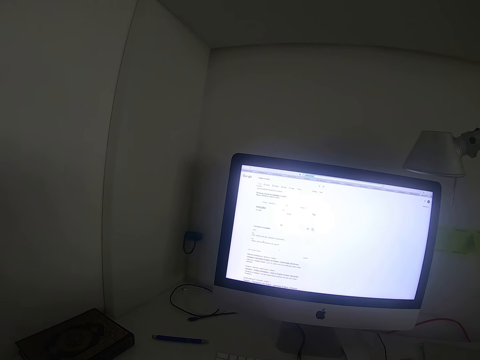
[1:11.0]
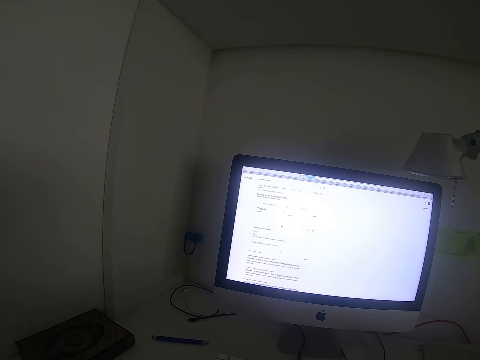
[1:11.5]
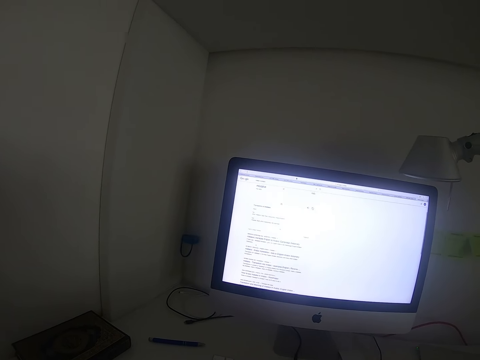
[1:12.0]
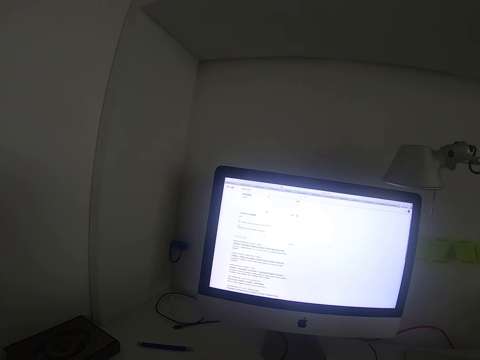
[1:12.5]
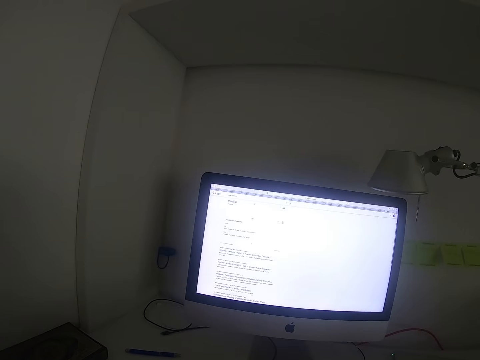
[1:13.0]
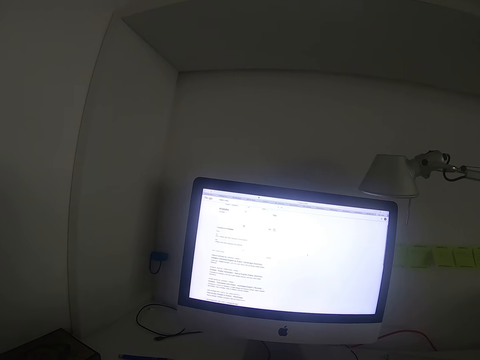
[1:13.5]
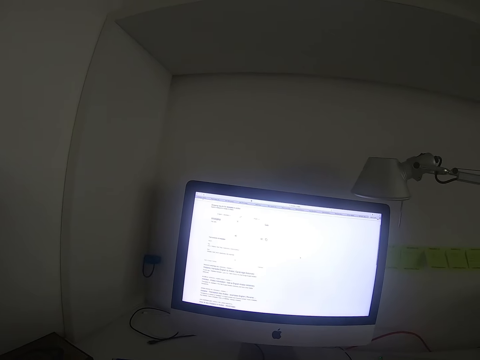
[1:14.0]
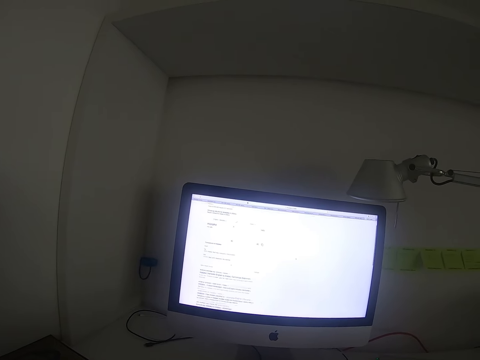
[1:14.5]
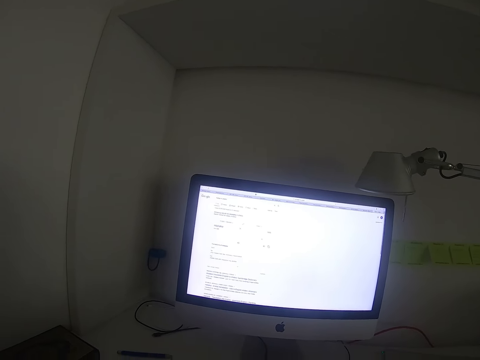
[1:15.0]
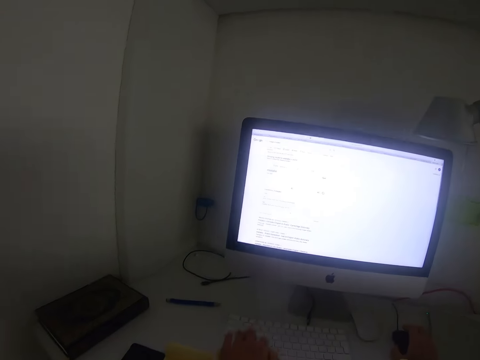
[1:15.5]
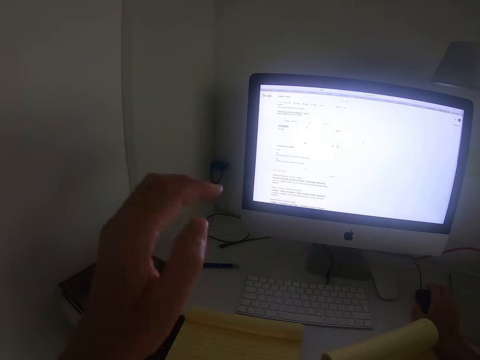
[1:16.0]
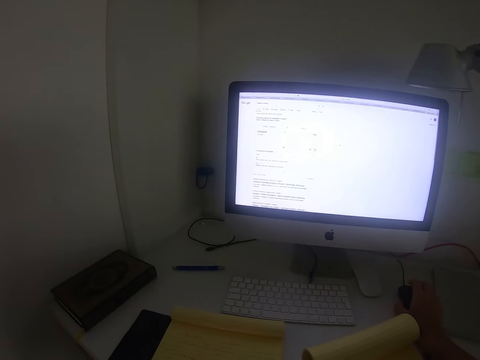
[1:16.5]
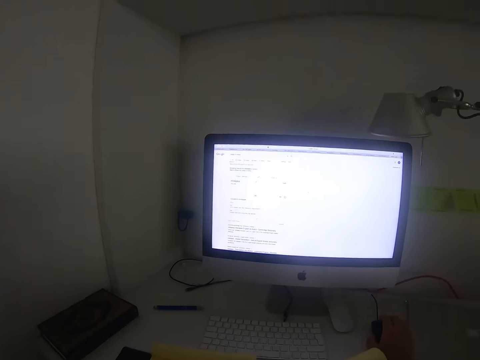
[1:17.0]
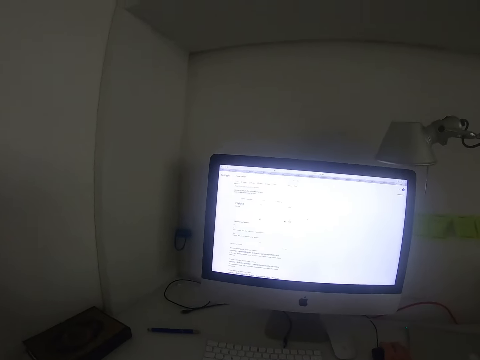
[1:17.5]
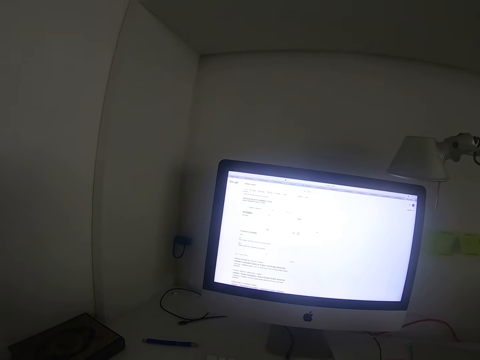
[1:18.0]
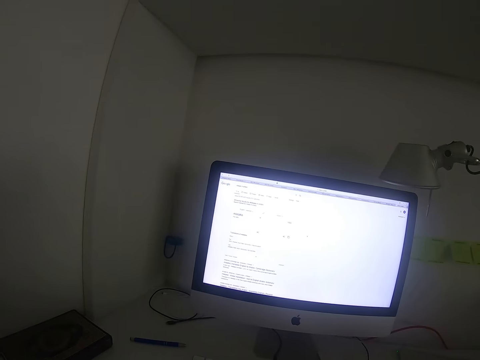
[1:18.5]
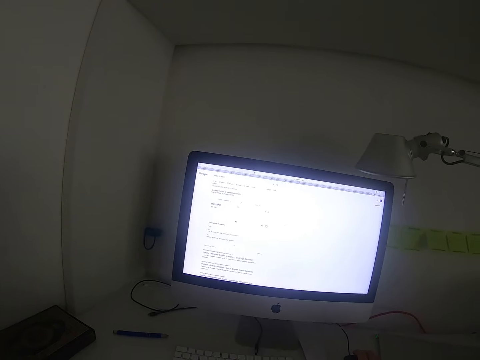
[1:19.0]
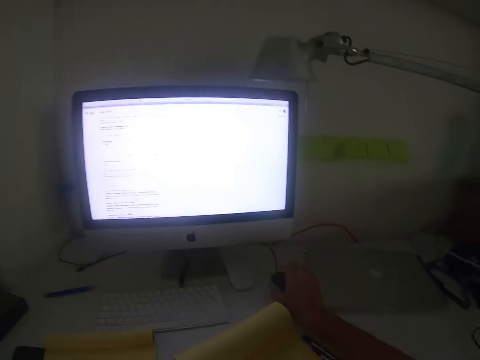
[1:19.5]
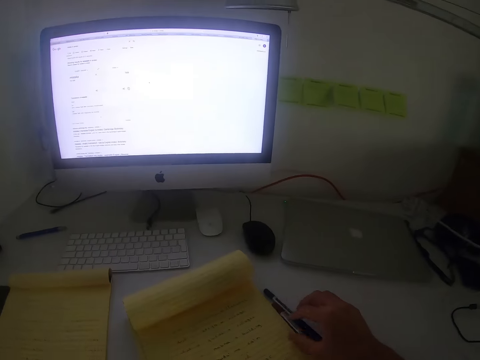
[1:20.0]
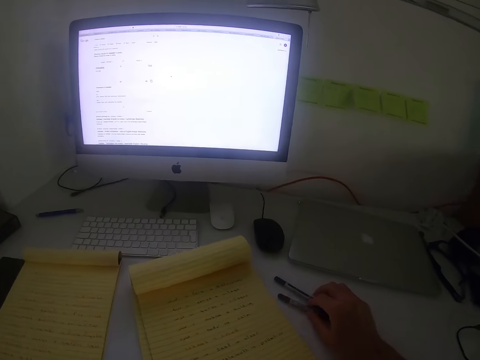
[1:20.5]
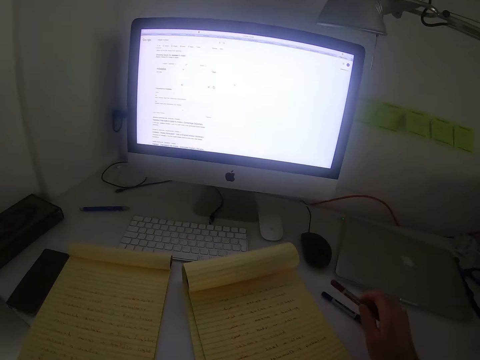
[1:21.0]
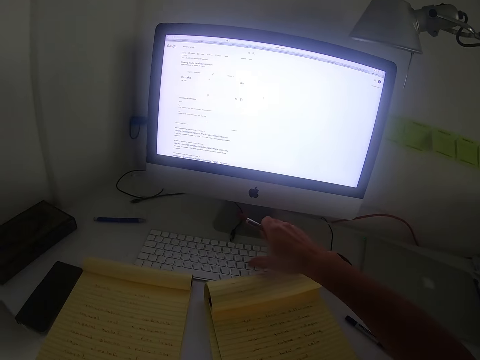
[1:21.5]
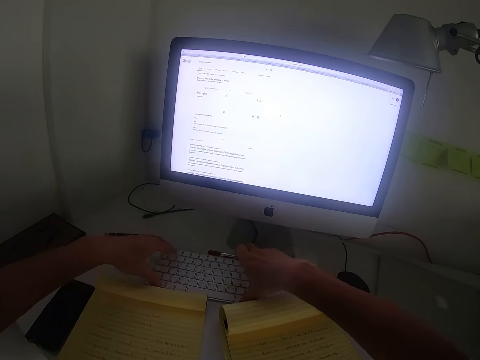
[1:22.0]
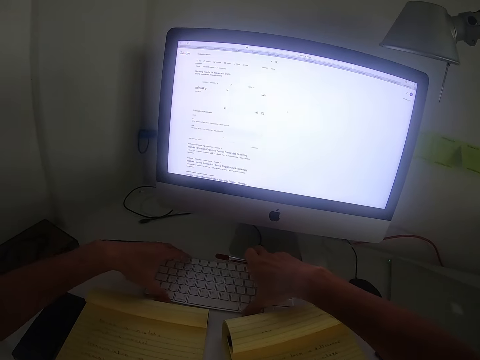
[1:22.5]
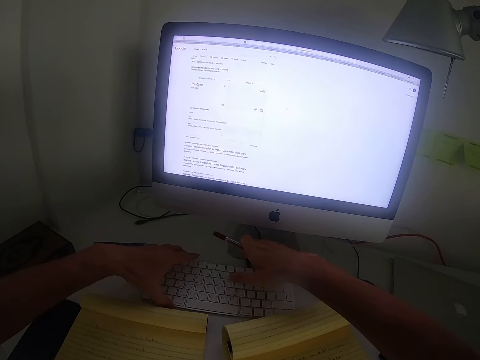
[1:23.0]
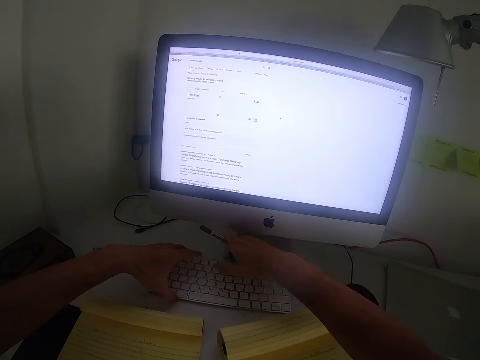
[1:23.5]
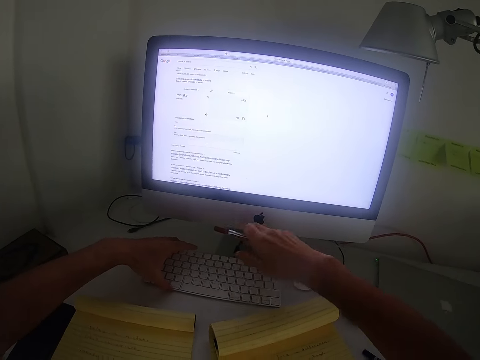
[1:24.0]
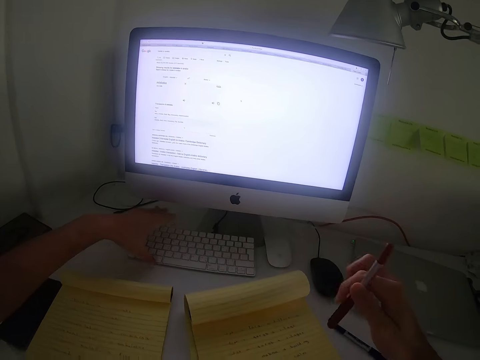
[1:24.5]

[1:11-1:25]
The camera wearer lifts his left hand off the keyboard. He drops the hand down. He stares at the computer monitor. He lifts his right hand off the mouse. He reaches out to the 2 pens on his right side. He moves the 2 pens to the right a little. He picks up one of the pens, a black pen on the desk. He stretches his right hand with the pen towards the keyboard. He stretches both hands towards the keyboard. He moves the keyboard a little. He withdraws both hands from the keyboard.

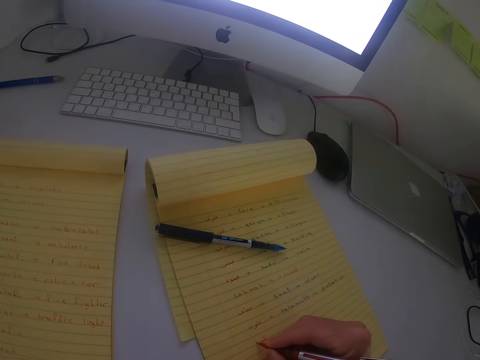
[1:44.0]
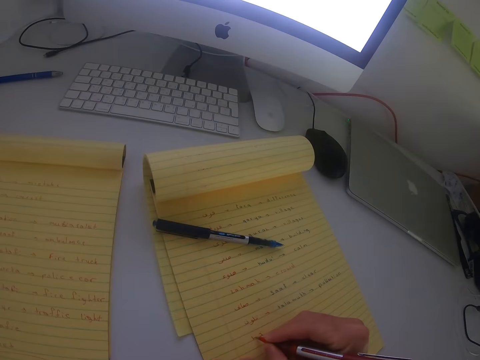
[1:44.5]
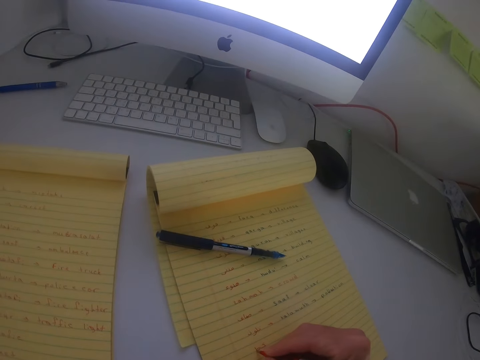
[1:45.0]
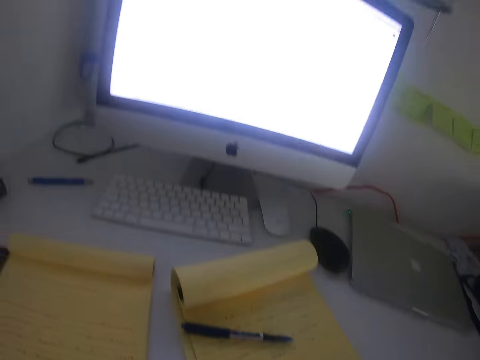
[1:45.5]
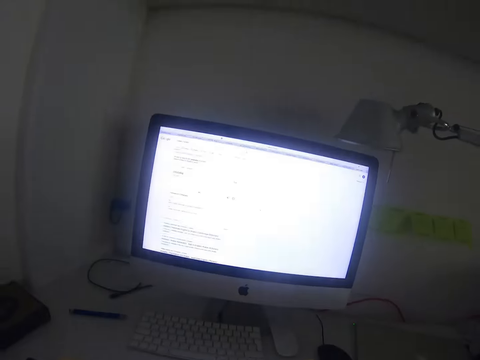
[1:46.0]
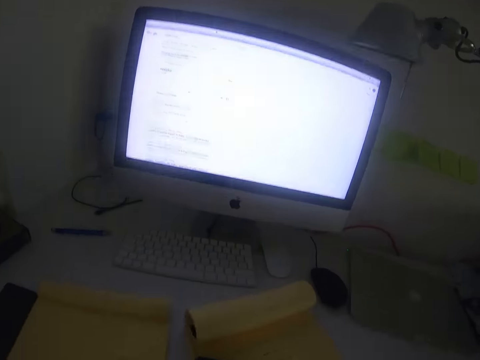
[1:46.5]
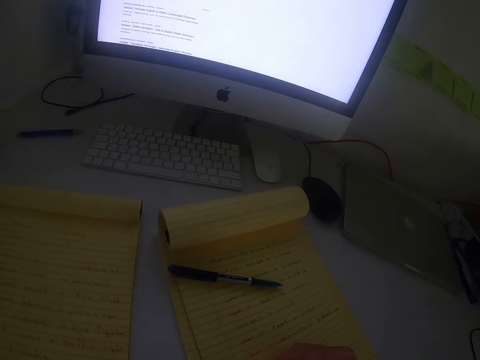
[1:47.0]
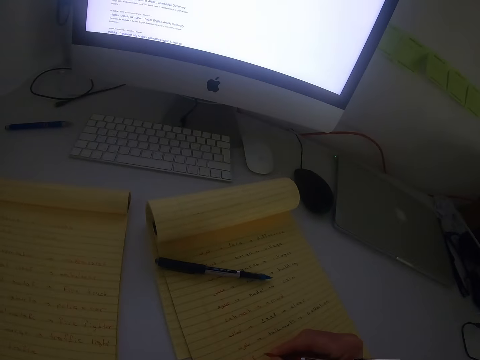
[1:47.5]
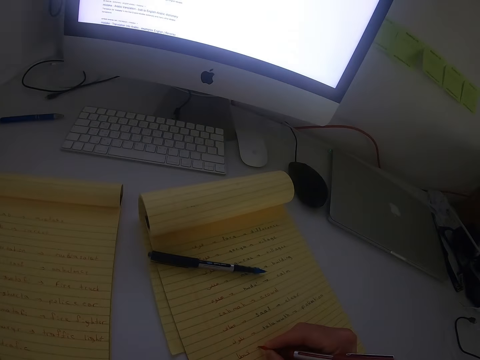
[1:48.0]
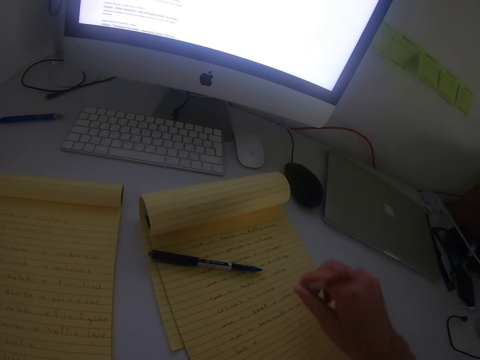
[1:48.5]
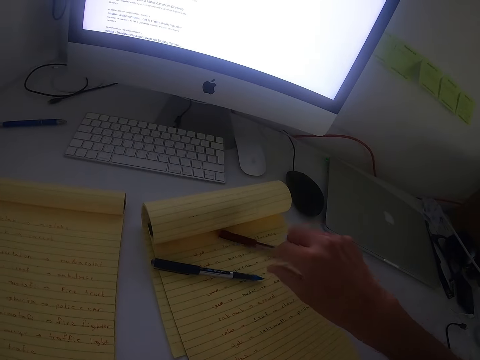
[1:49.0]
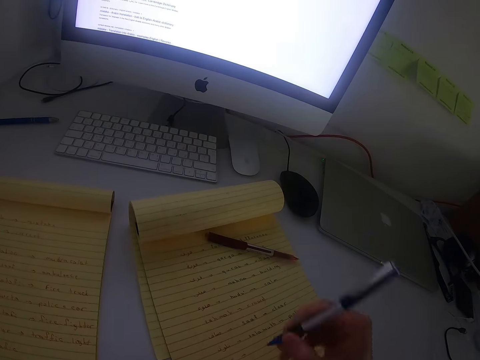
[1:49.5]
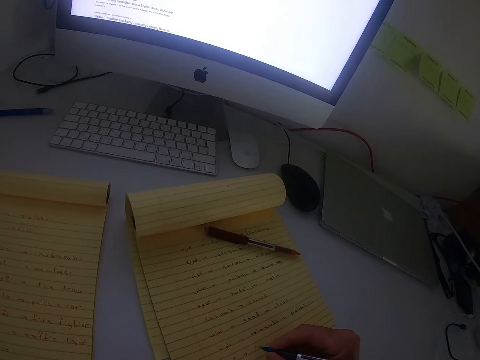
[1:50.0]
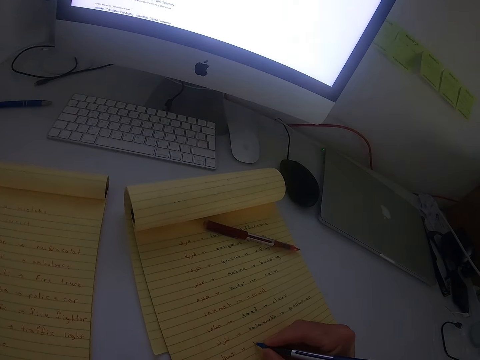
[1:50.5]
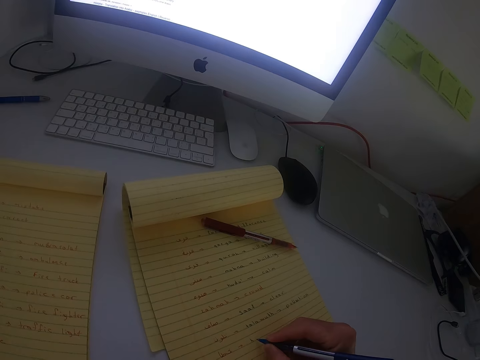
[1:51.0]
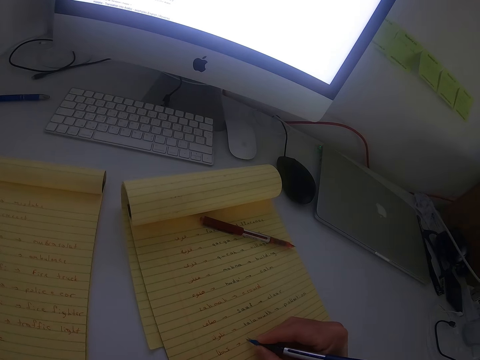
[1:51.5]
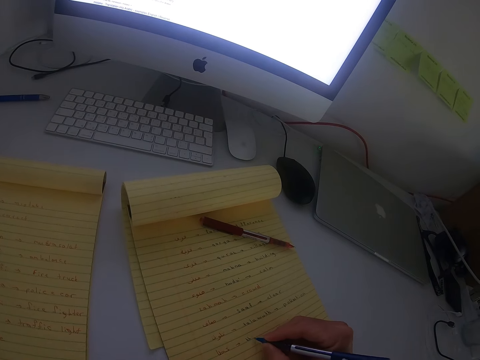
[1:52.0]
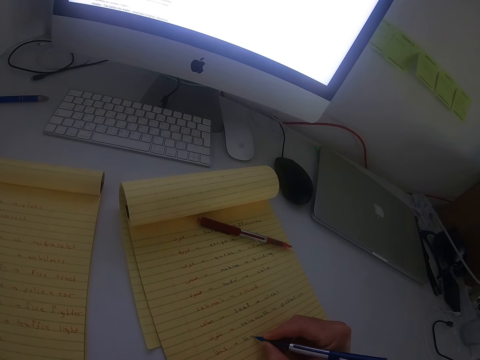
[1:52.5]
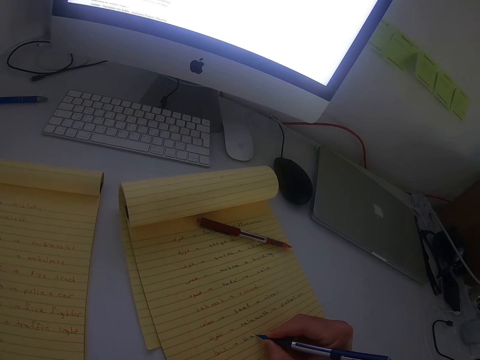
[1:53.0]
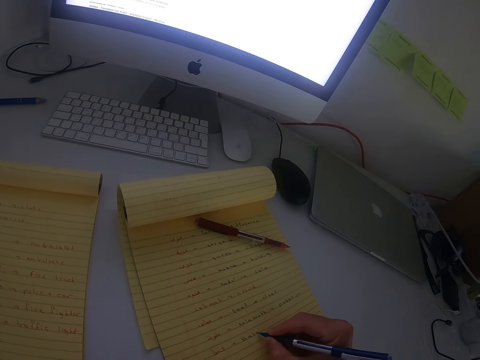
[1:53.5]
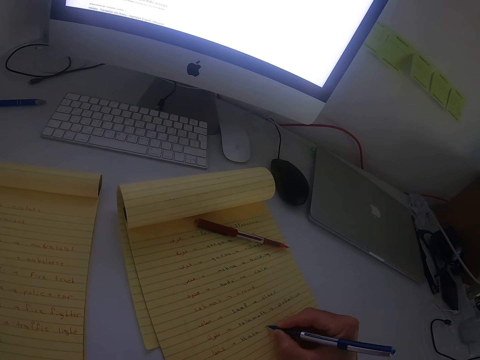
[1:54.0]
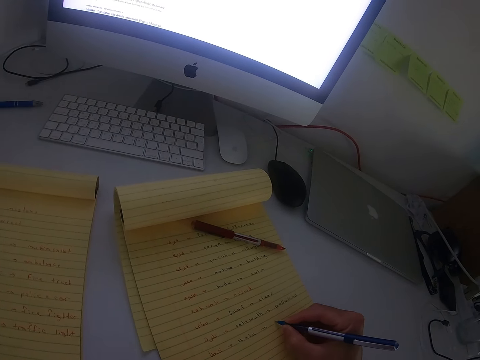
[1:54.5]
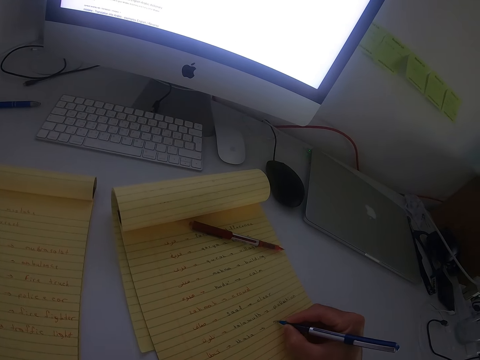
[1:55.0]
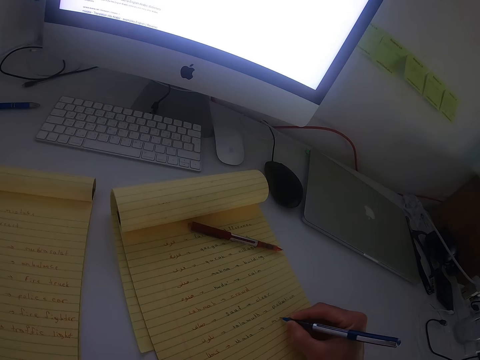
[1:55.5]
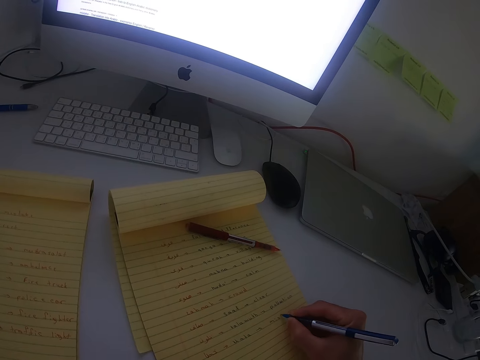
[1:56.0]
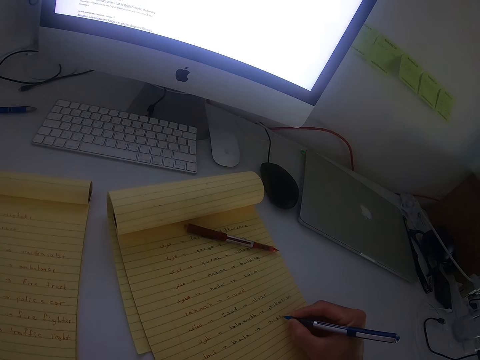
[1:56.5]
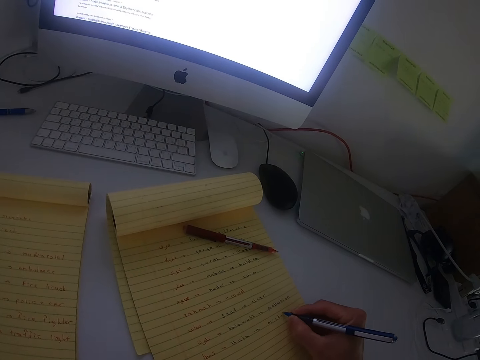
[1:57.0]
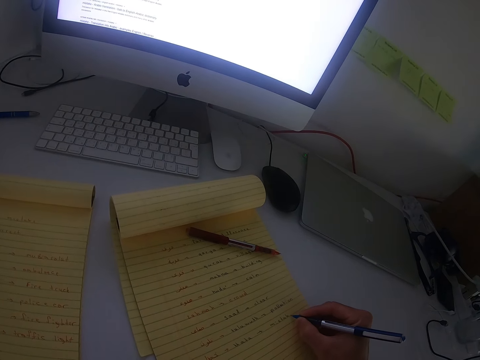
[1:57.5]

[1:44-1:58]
The camera wearer stares at the computer monitor. They write on the book with the red pen. They drop the red or black pen on the book. They pick up the blue pen. They write on the book with the blue pen.
